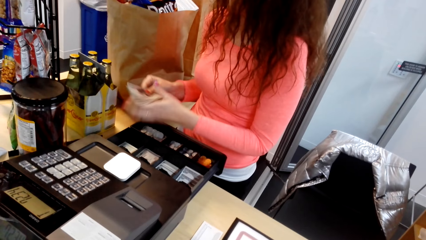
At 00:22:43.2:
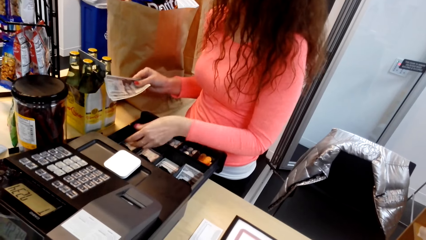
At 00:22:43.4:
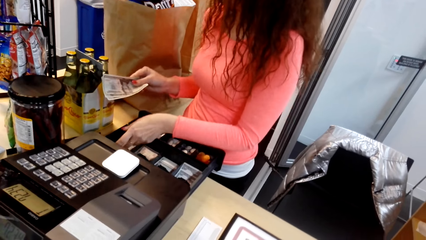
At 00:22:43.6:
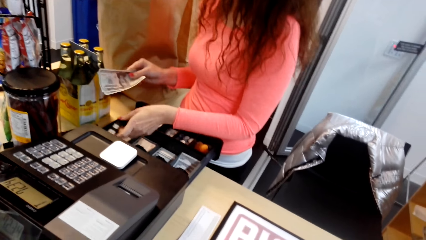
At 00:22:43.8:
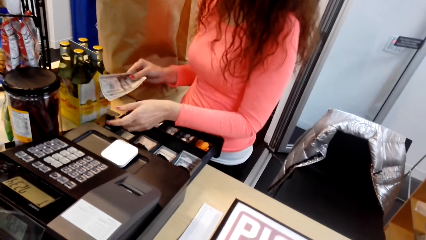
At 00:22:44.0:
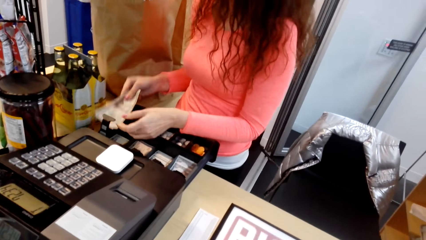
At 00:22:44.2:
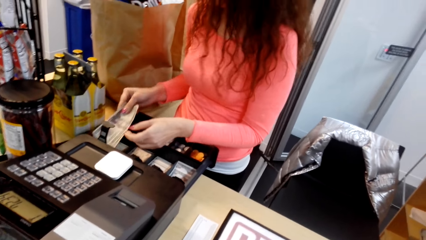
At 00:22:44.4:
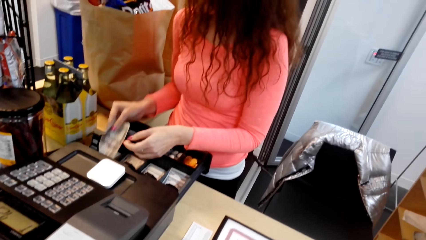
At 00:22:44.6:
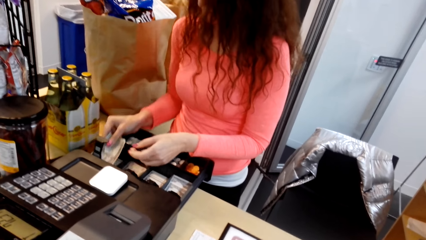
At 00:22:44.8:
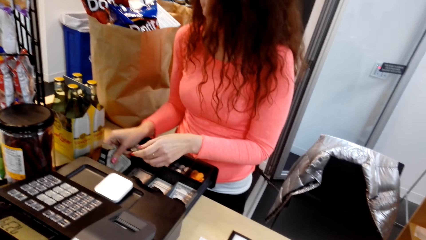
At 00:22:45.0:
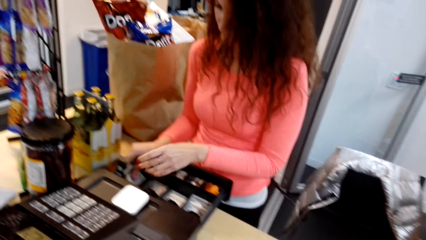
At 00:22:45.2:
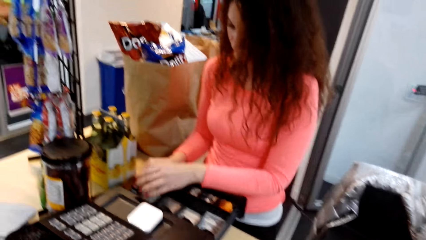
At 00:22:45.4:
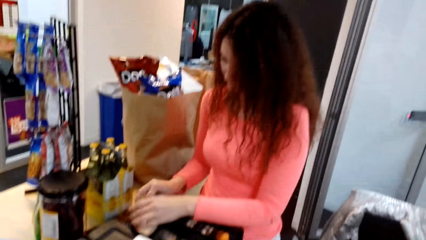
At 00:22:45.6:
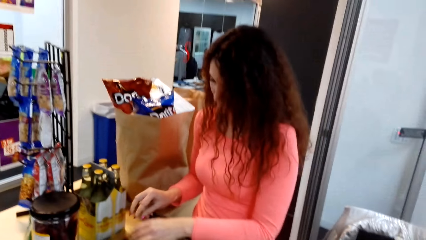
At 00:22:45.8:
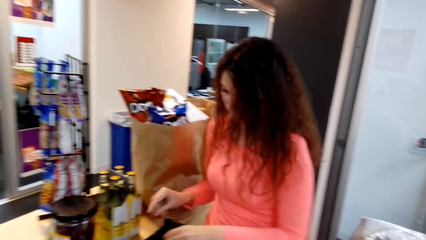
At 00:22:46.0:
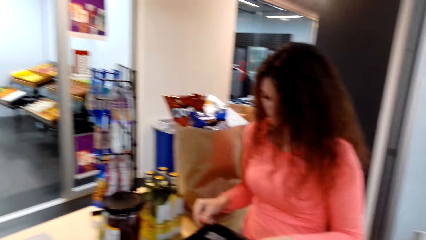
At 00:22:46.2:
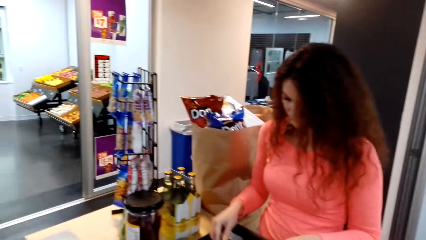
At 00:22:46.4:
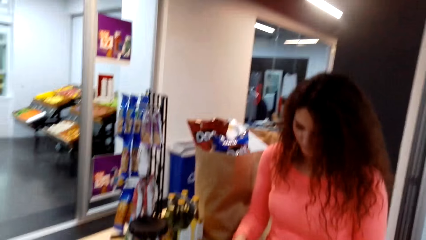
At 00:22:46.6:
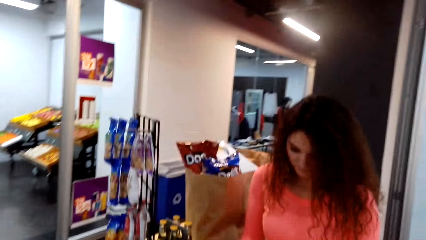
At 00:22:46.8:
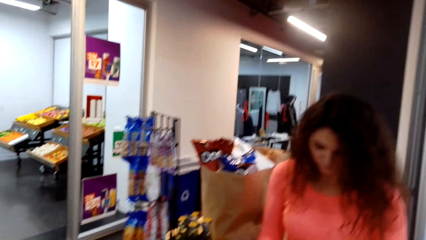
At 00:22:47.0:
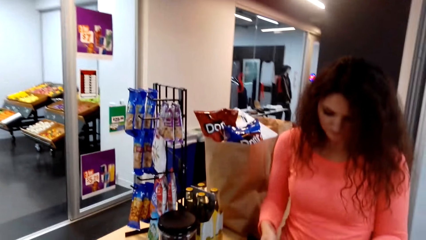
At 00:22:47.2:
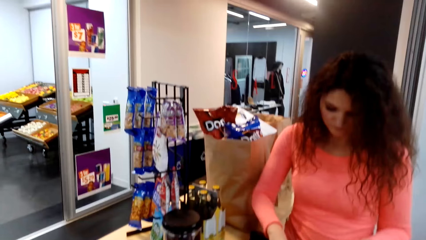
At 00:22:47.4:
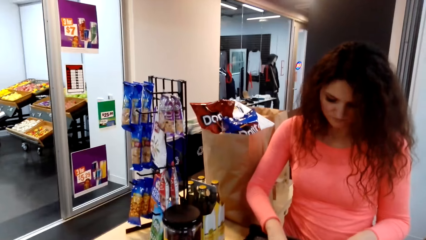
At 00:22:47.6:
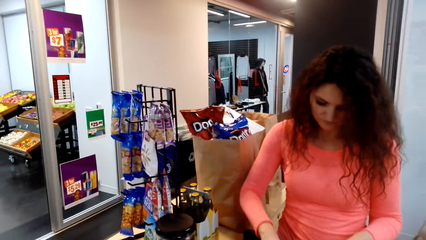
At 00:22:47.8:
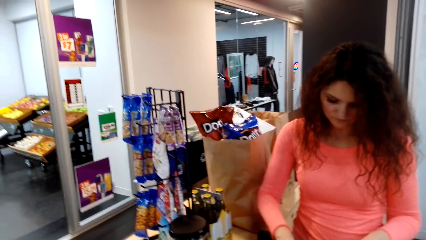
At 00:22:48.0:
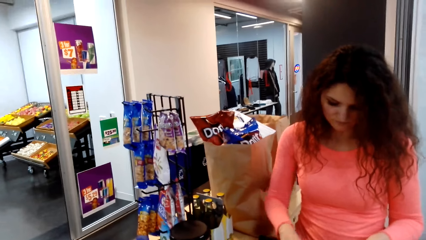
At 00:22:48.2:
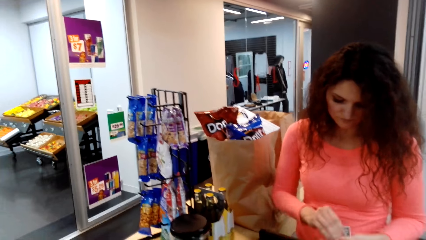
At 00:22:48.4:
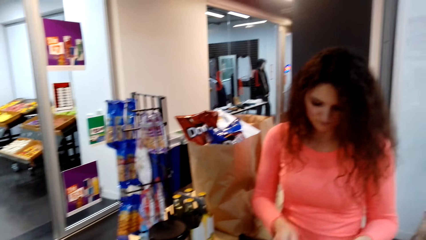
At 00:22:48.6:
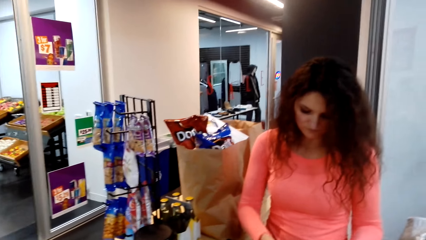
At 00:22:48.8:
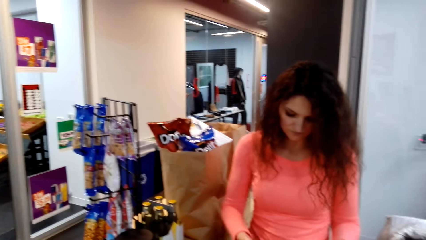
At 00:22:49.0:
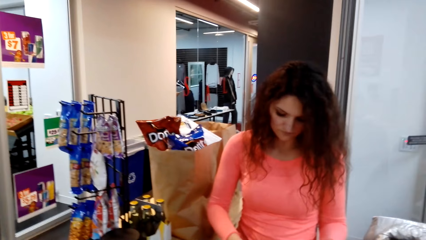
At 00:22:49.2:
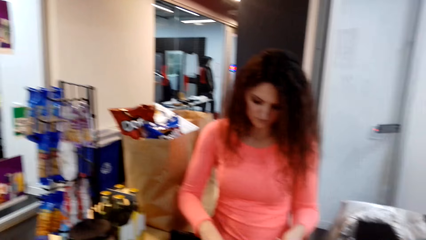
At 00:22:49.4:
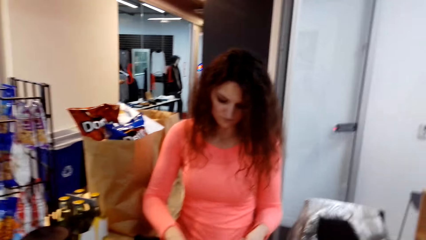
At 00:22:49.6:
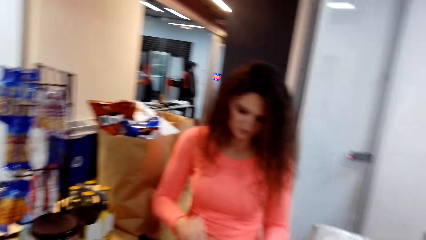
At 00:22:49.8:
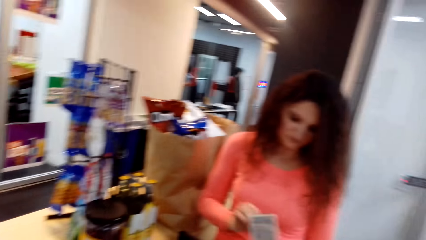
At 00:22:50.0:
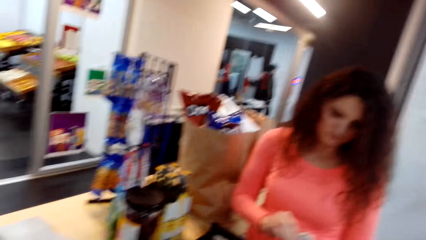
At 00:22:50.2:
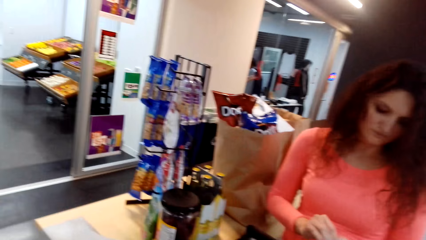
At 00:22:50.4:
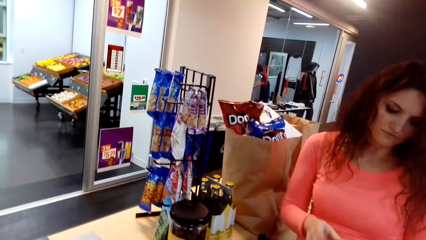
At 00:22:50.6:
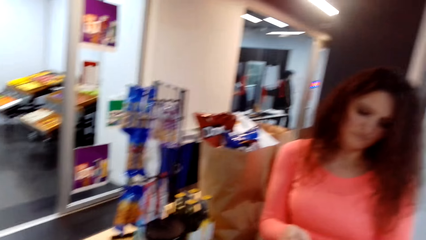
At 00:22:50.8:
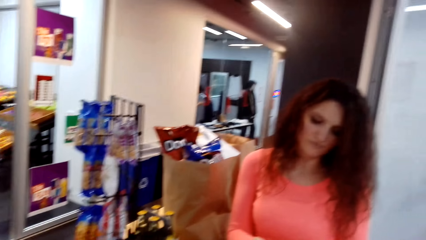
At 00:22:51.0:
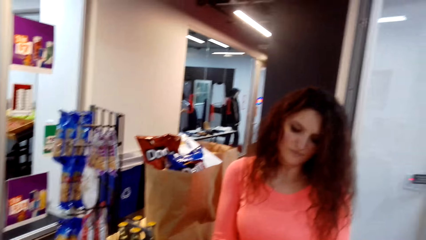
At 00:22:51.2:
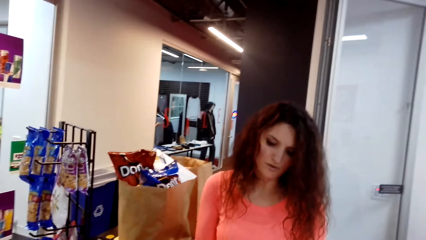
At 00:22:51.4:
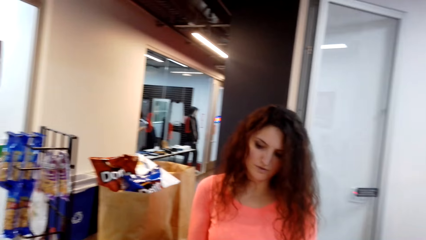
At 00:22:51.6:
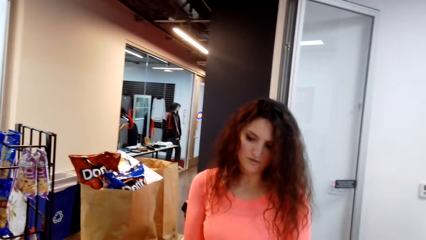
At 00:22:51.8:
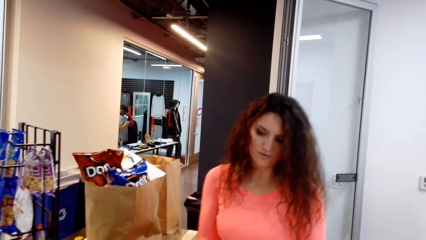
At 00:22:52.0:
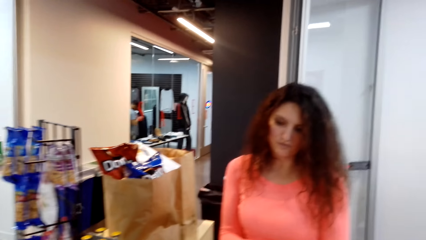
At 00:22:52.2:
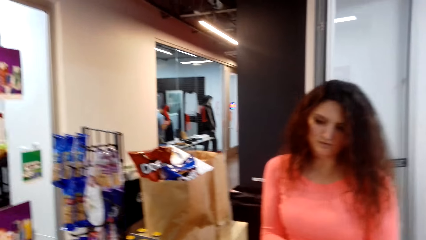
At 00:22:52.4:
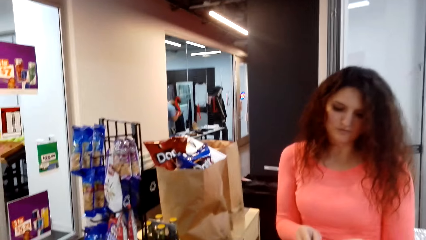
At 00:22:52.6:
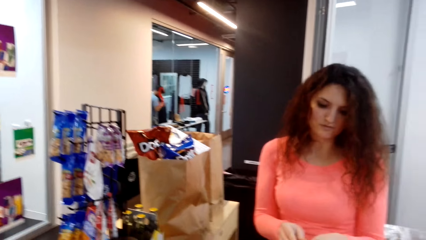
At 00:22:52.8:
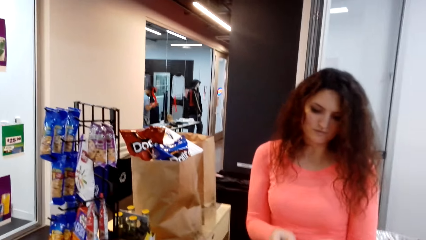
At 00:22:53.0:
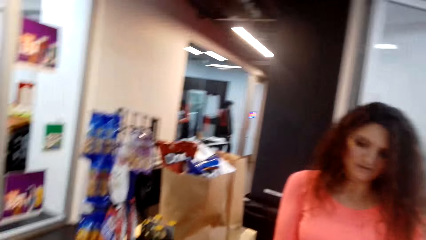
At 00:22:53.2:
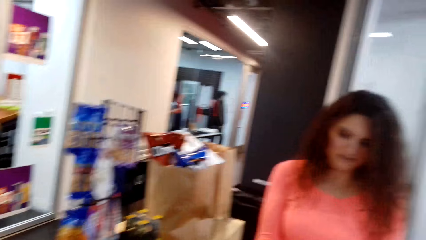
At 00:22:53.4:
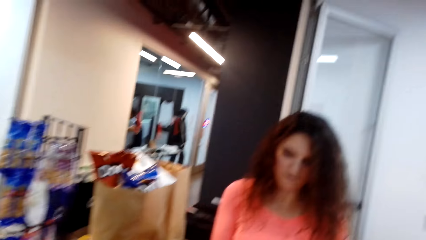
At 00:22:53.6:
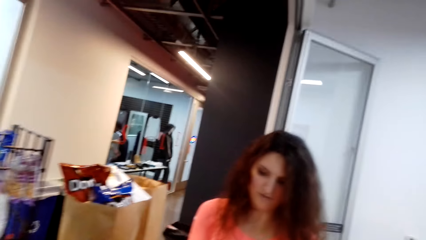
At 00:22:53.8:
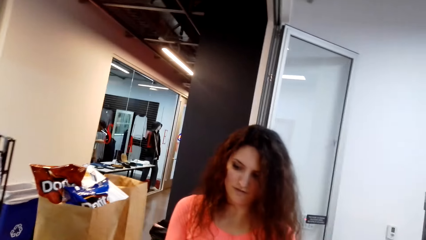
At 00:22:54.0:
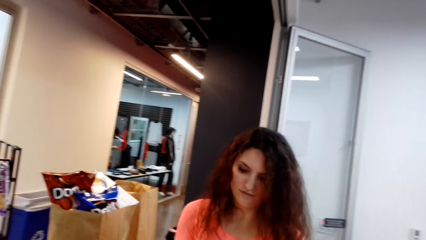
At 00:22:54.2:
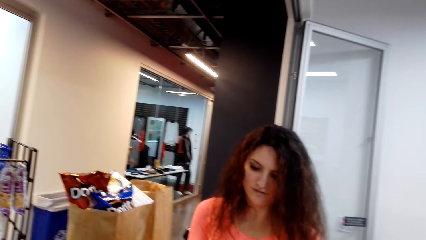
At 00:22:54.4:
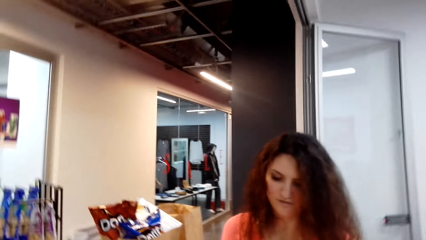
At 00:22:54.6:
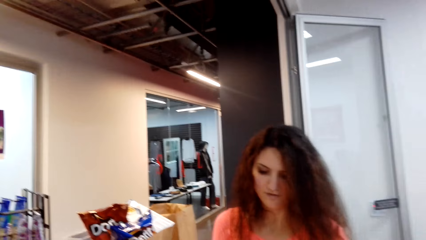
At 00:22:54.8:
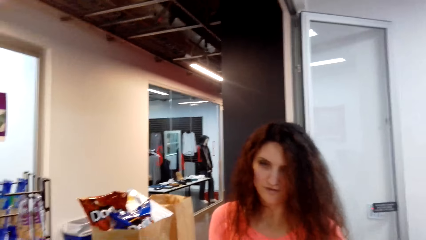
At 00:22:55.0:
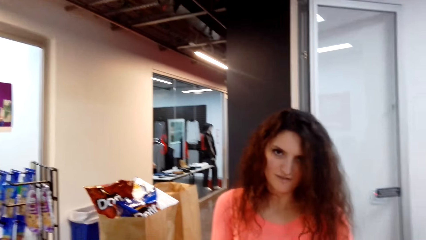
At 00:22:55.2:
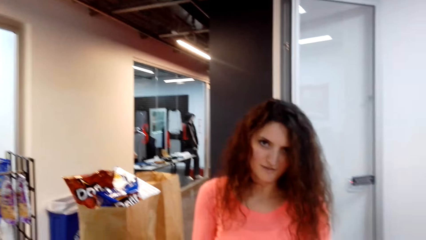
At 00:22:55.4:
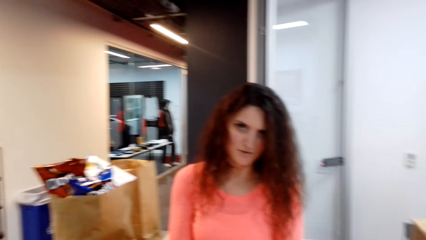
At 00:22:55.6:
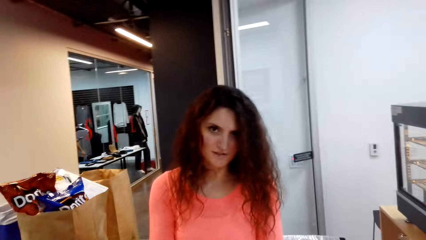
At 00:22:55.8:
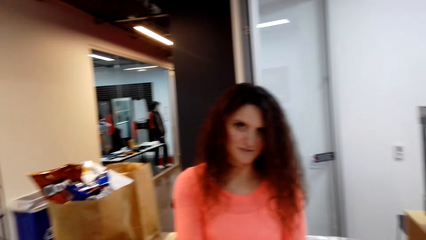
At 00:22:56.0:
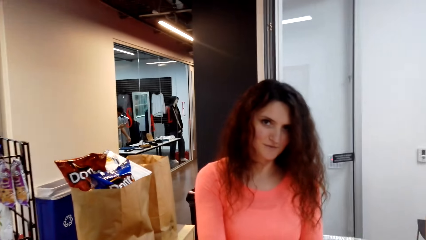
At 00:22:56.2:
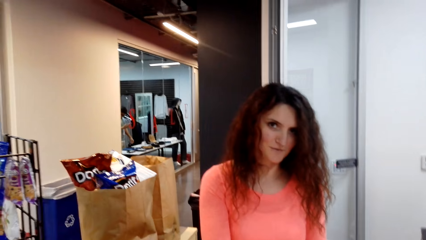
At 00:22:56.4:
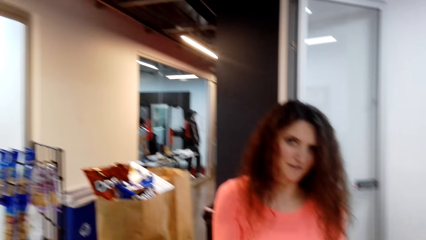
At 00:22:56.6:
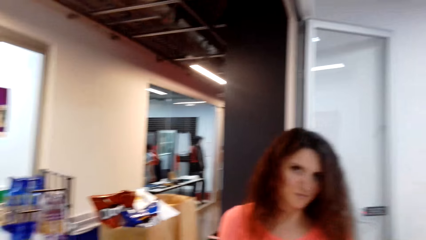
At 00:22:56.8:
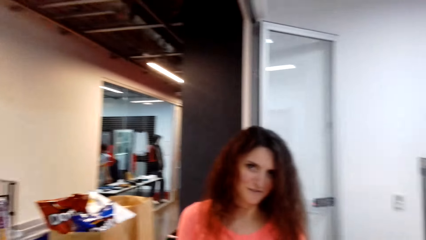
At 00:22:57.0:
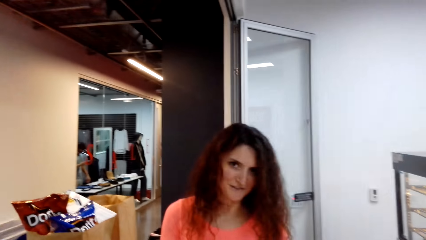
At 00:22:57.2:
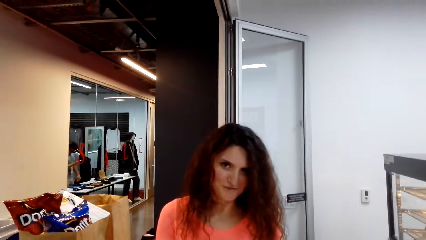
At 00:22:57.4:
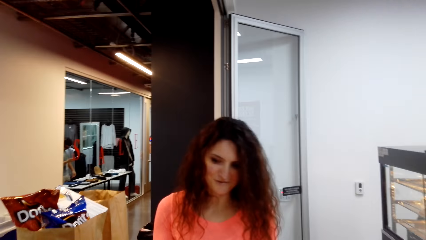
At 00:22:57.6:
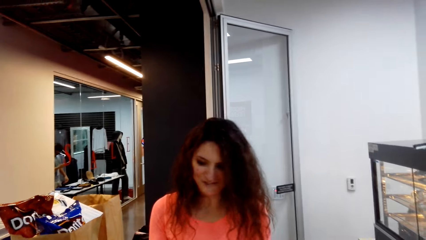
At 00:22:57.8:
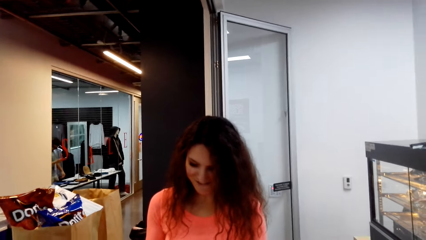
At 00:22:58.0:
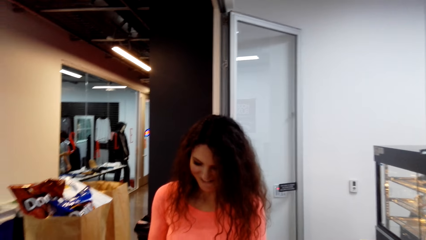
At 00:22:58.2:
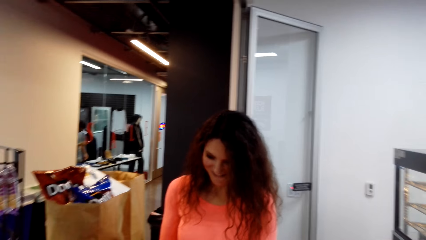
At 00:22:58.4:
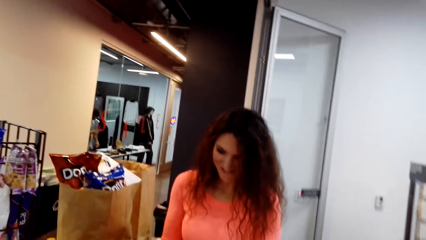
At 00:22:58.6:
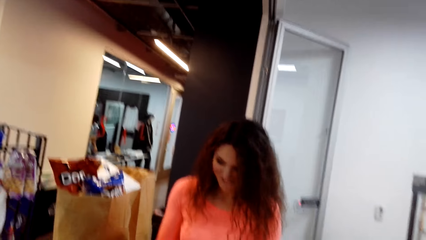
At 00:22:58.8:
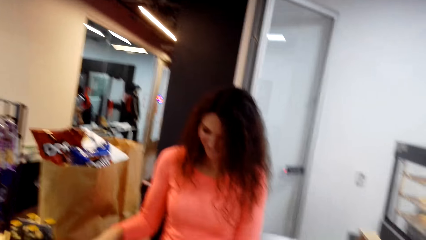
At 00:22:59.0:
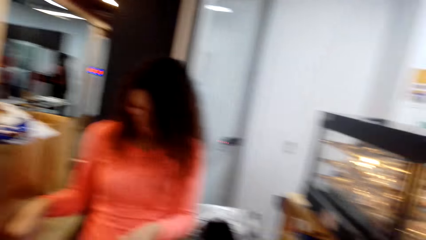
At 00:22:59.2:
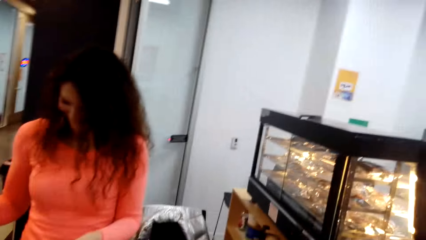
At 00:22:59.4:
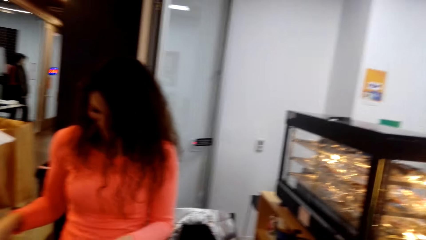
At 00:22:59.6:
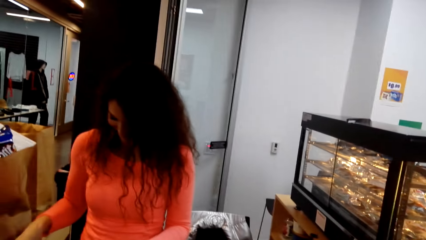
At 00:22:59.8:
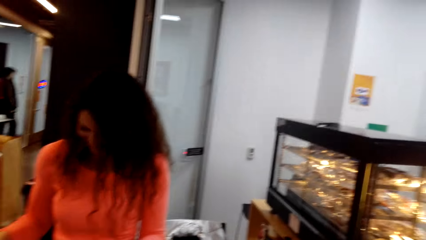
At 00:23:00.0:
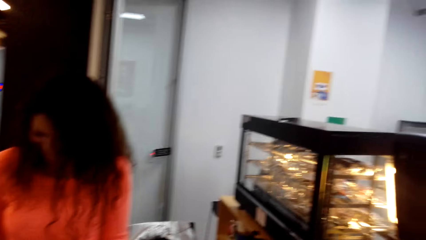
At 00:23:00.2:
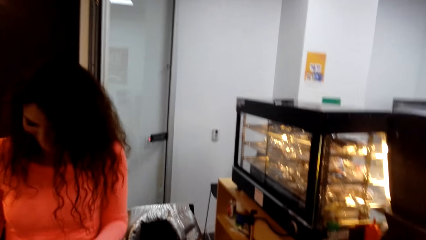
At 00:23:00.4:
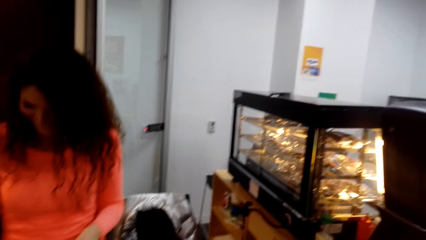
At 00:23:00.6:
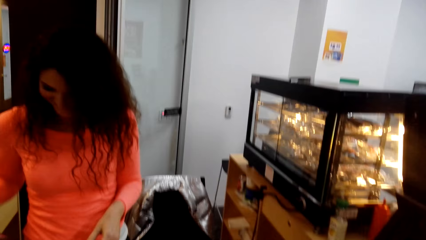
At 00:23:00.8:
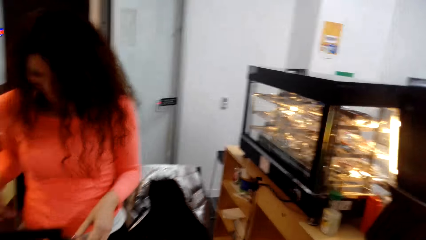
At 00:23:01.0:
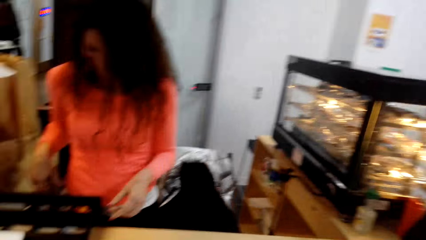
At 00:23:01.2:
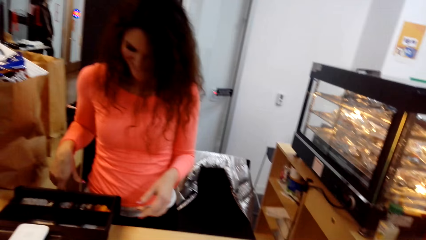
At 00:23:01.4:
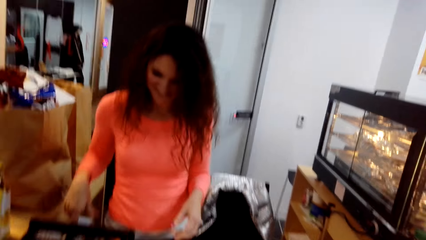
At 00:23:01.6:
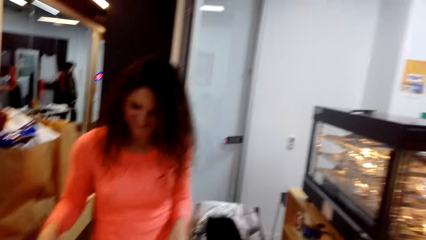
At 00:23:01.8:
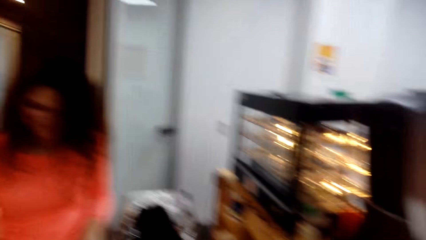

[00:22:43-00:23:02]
The man puts the money in the holder. The camera wearer turns around. The man gives the camera wearer change. The camera wearer talks to the man. The man looks at the camera wearer. The camera wearer turns around. The man looks down. The camera wearer turns around.
